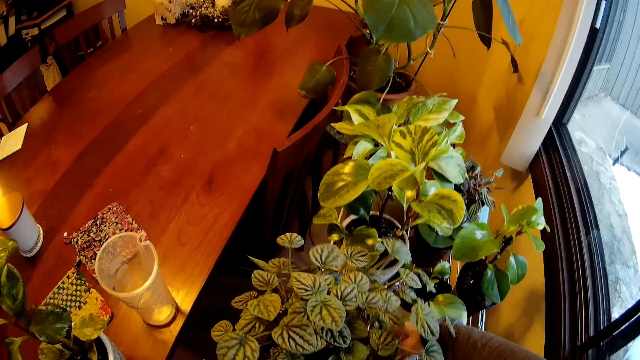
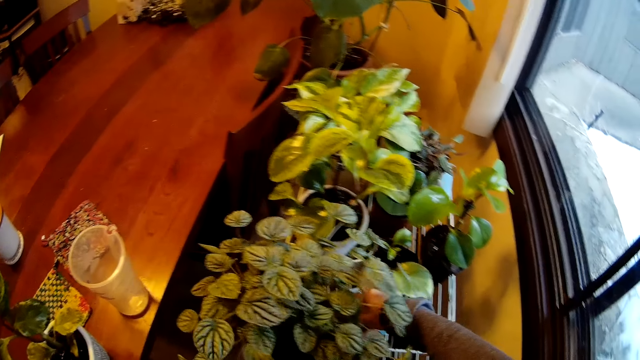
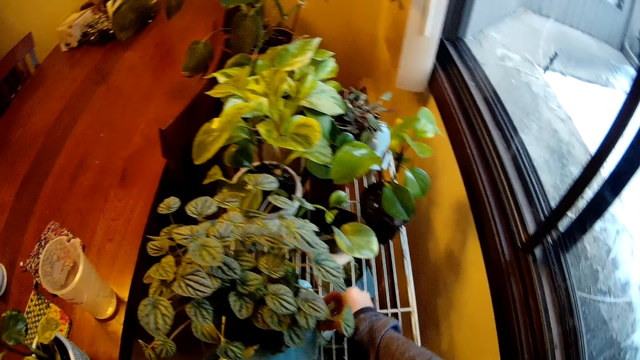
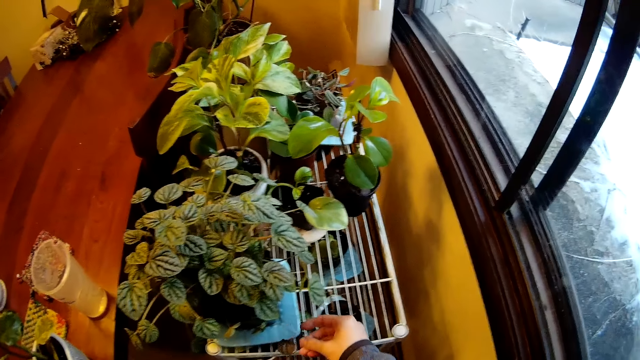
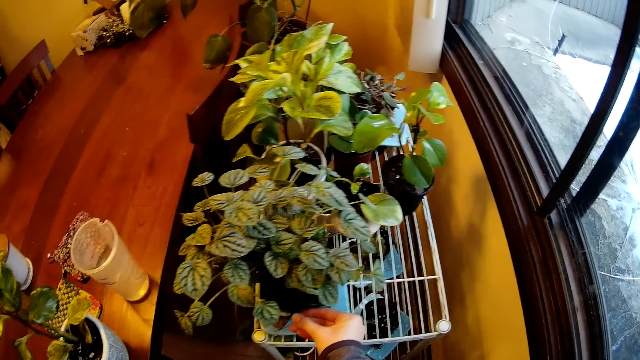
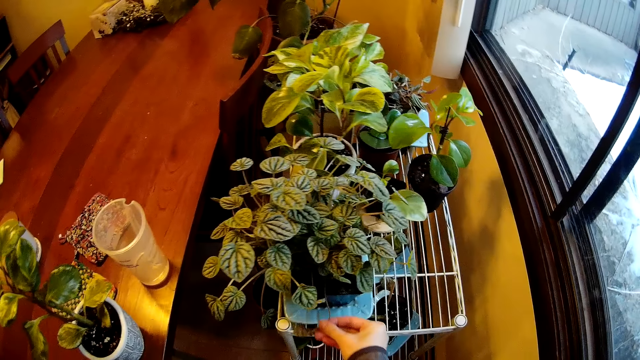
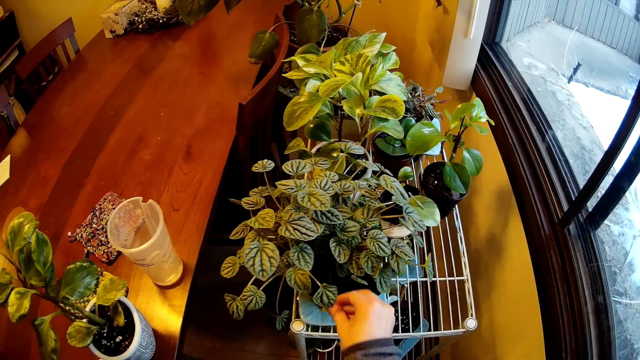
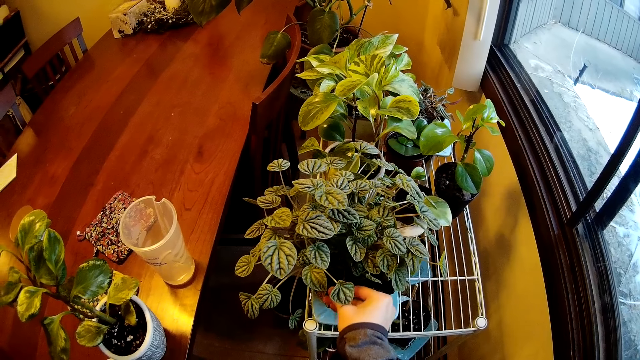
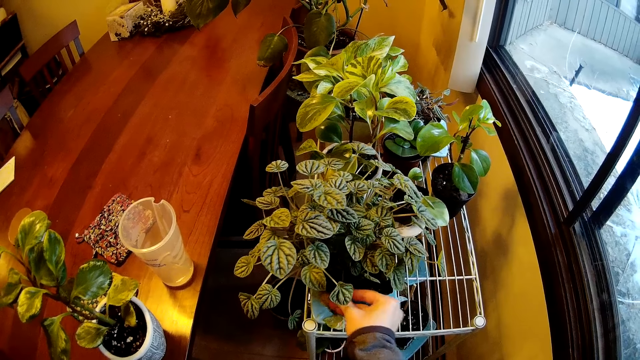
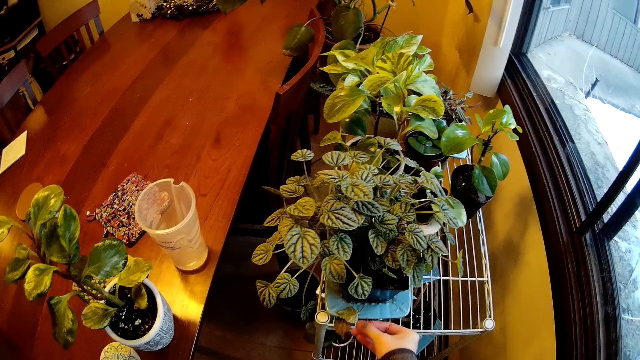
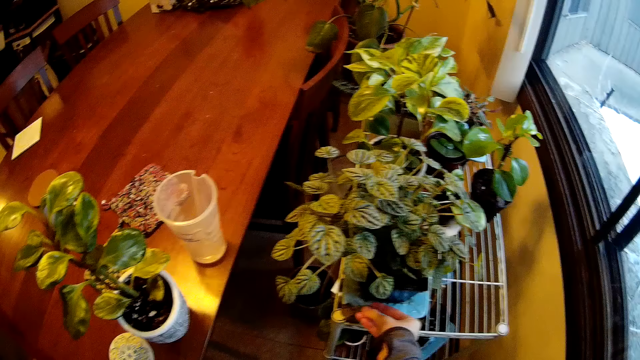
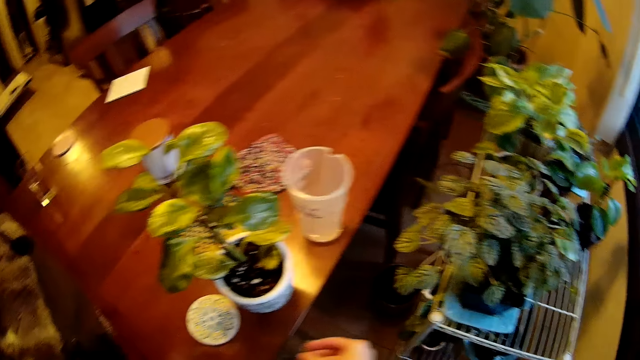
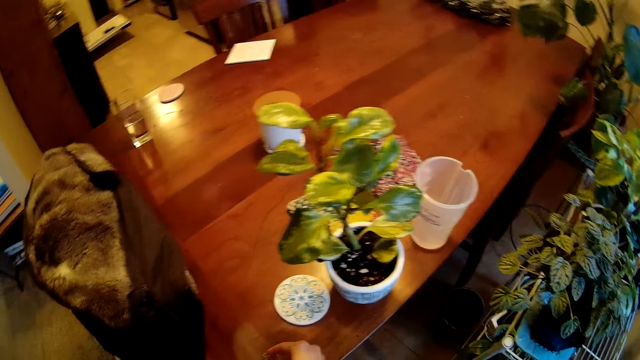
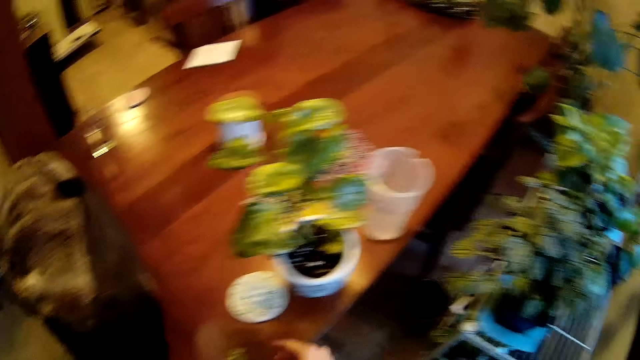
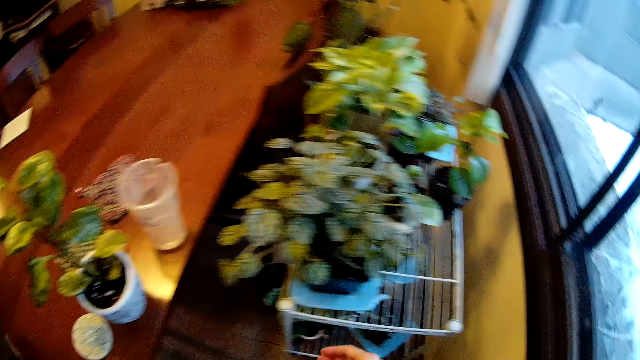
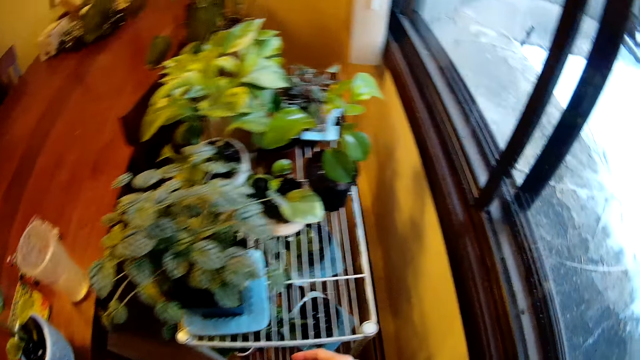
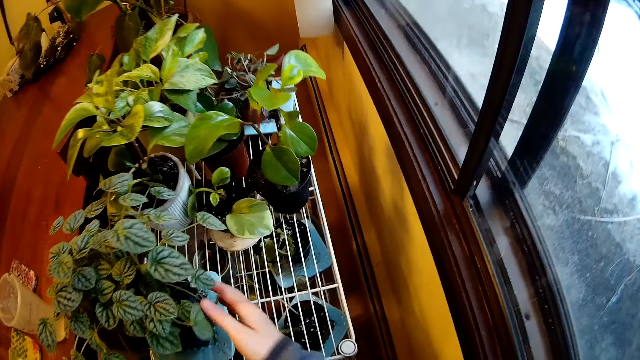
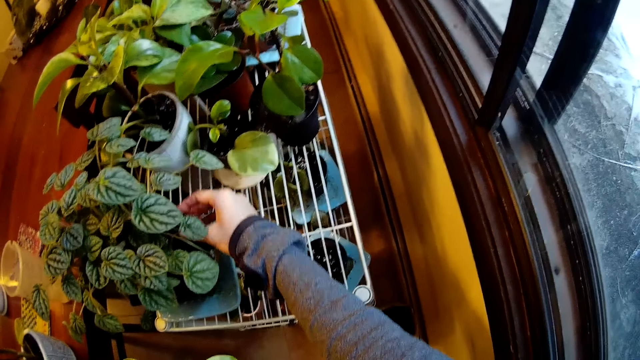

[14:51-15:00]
The camera wearer removes the leaves from the plant. She picks the leaves from a plant plate with her right hand. She drops the leaves on the table with her right hand.

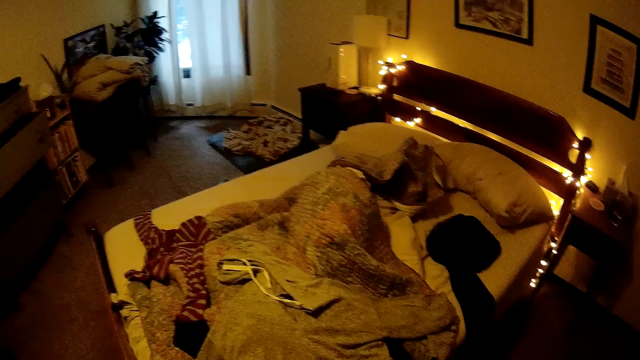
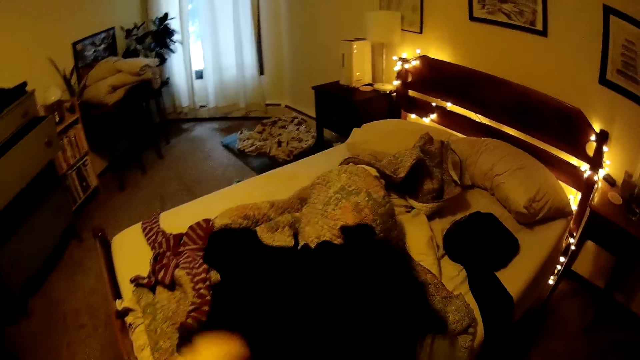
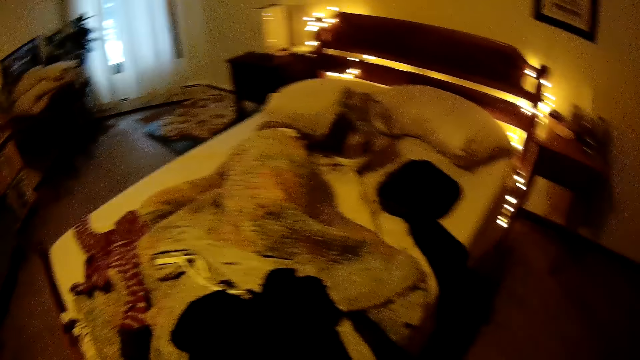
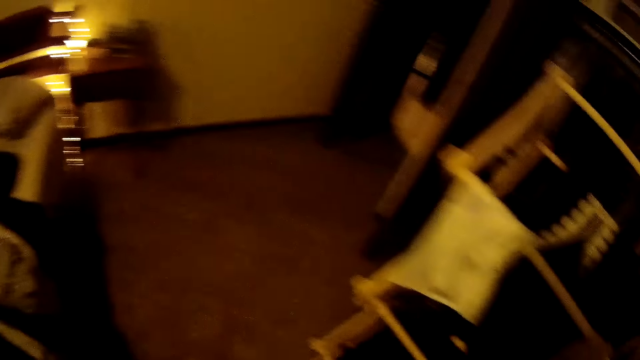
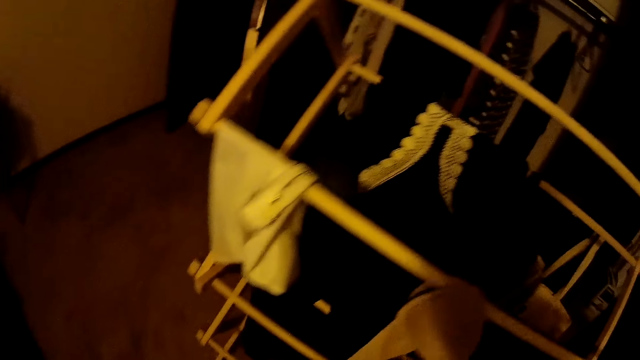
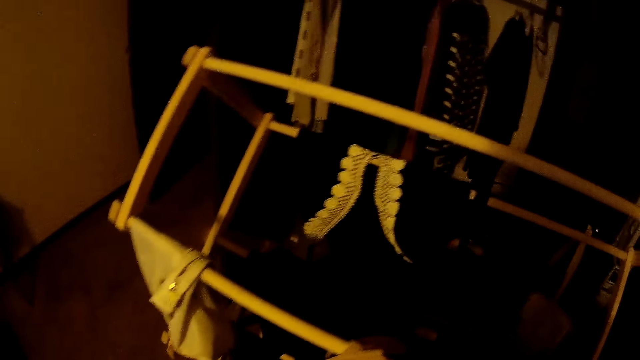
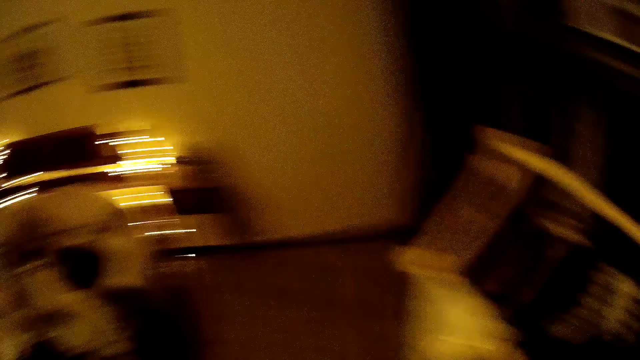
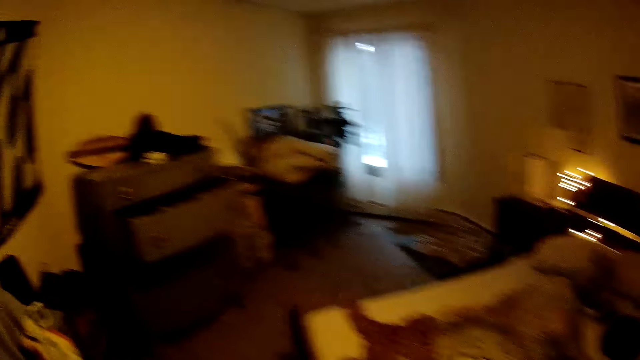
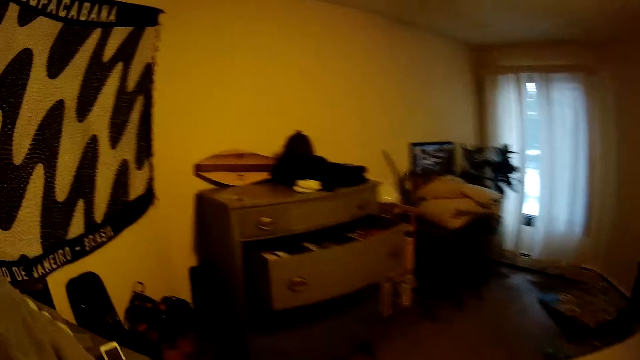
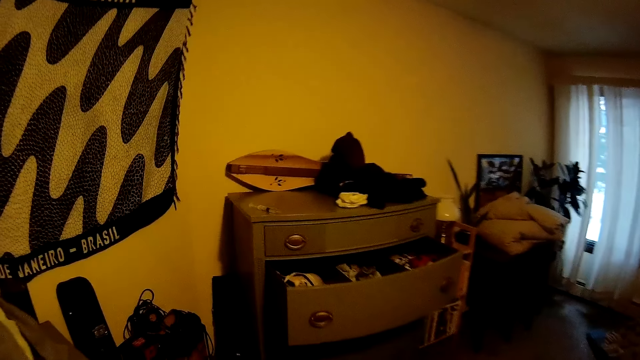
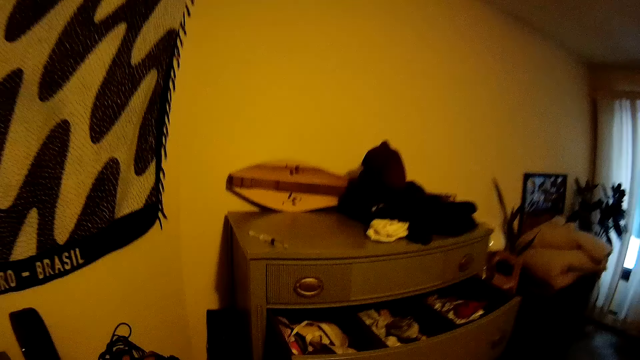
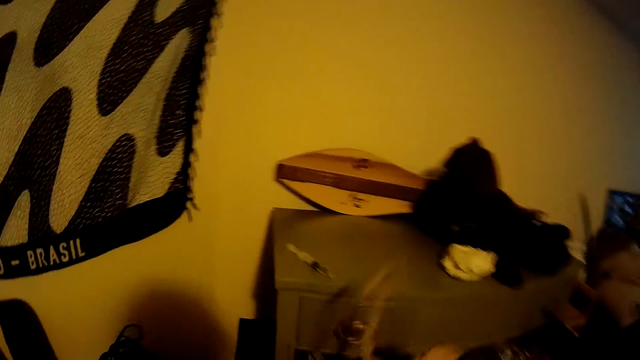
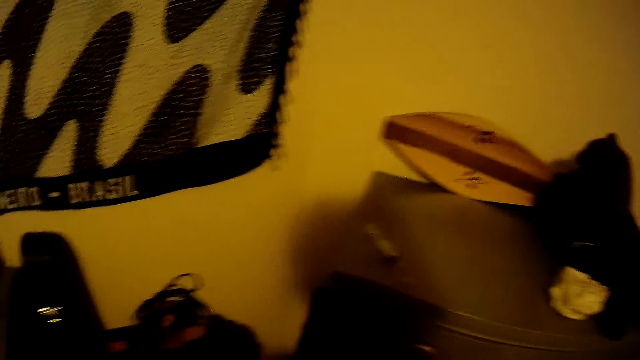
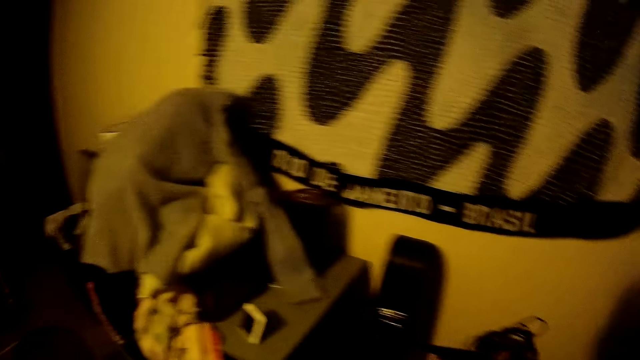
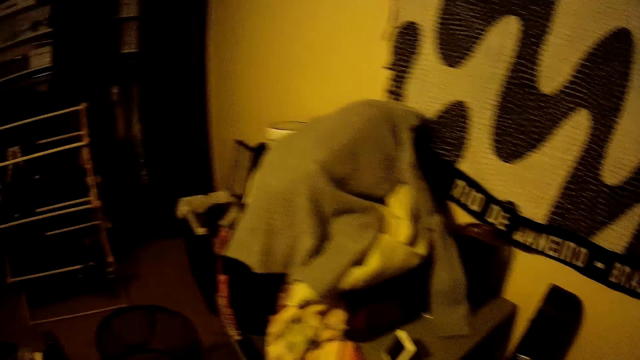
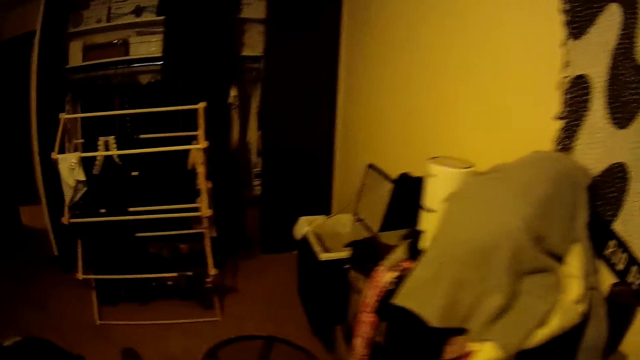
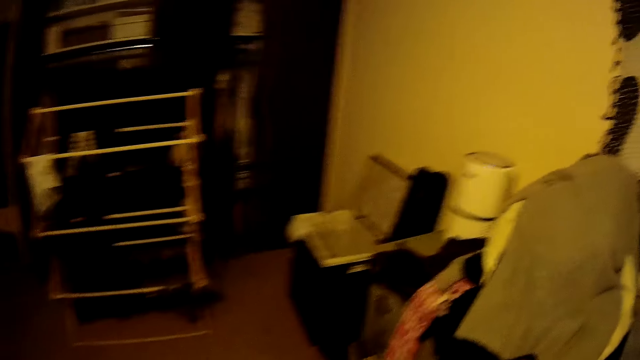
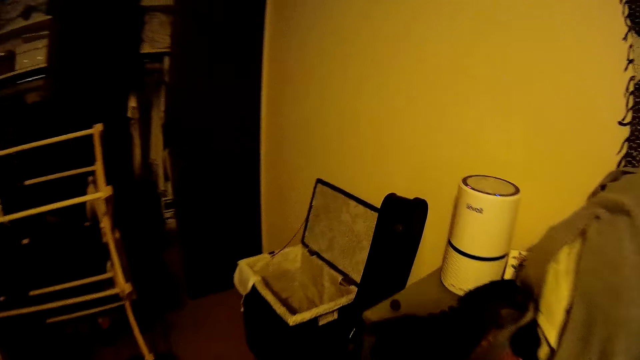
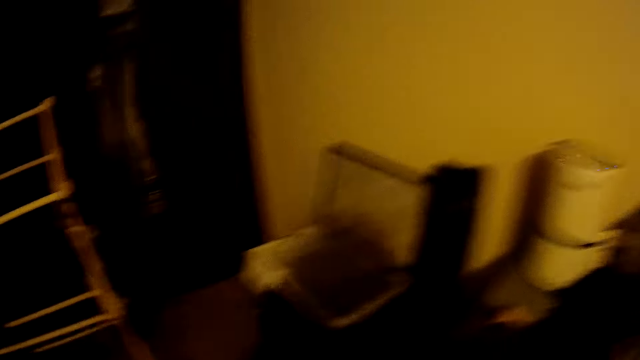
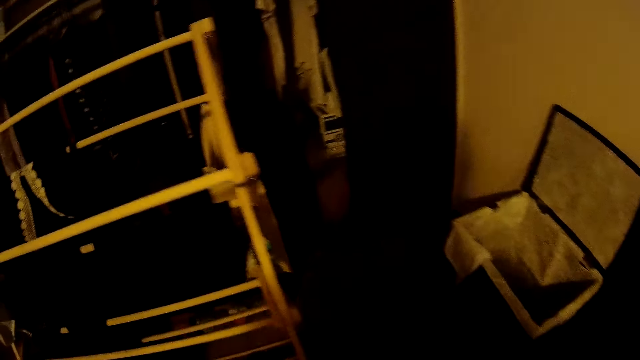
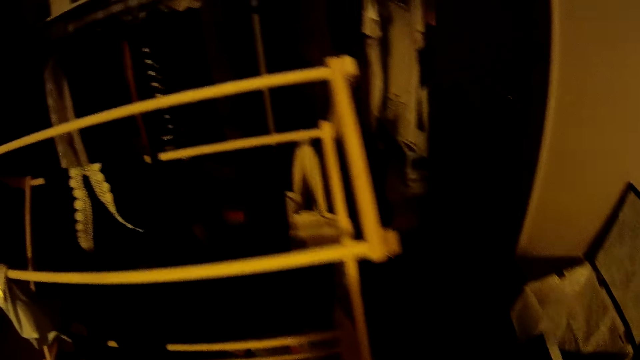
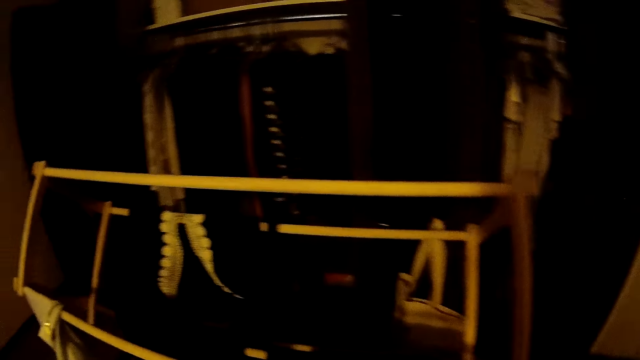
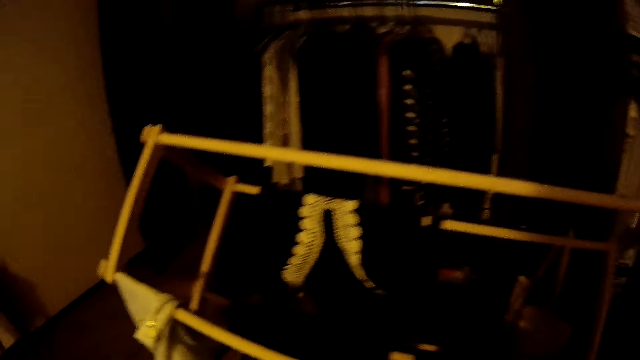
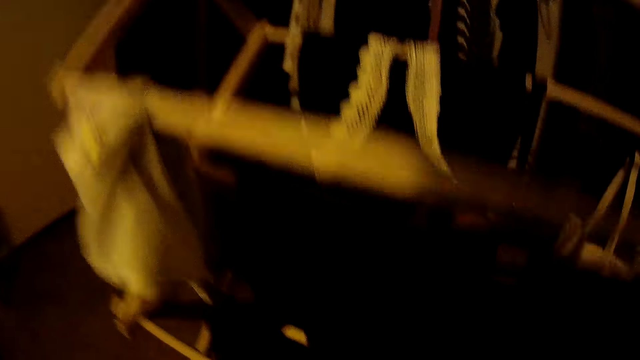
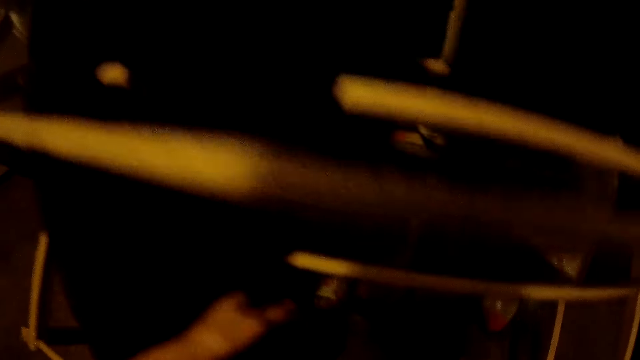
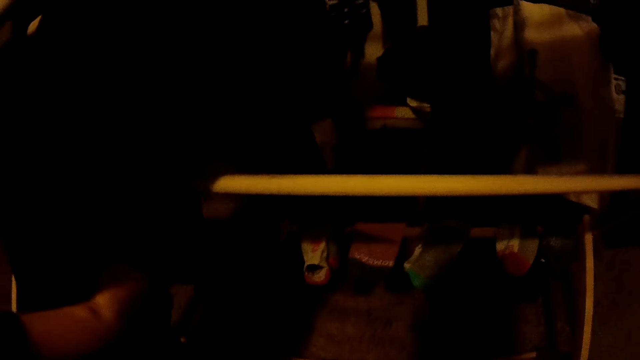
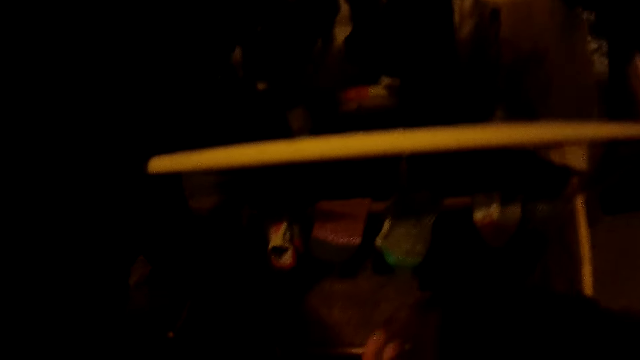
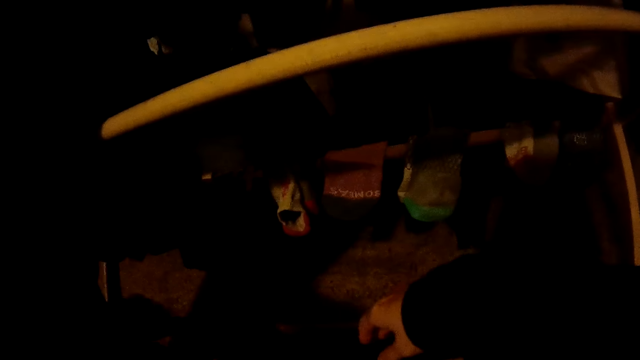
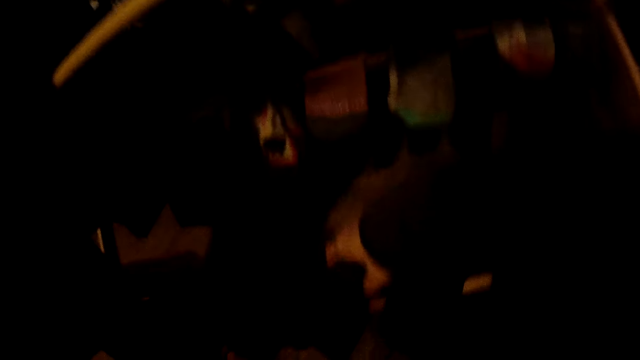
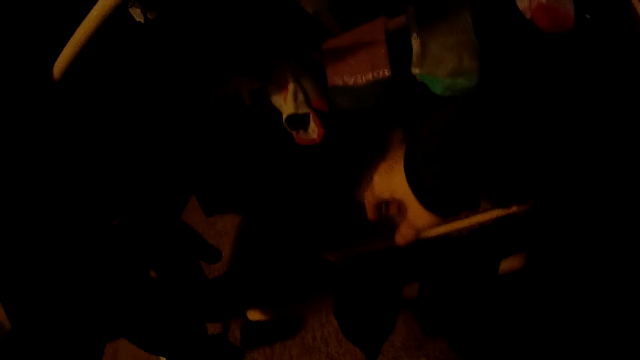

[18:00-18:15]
The camera wearer drops the cloth on the bed with both hands. She moves towards the chest of drawers. She drops a cloth in the drawer with her right hand. She moves towards the rack. She squats. She takes socks from the hanger with her left hand. She inspects the clothes.
